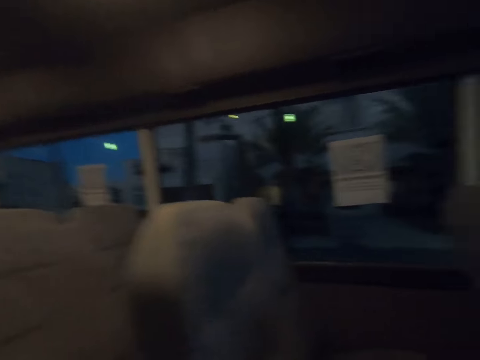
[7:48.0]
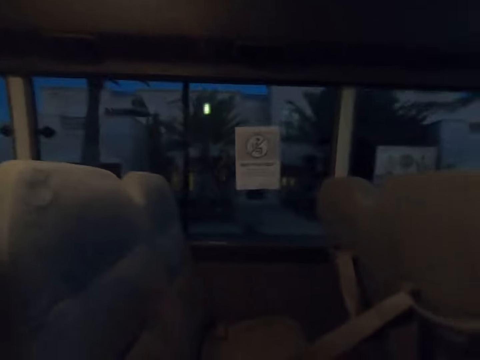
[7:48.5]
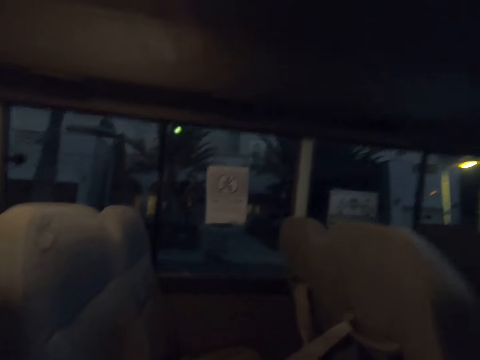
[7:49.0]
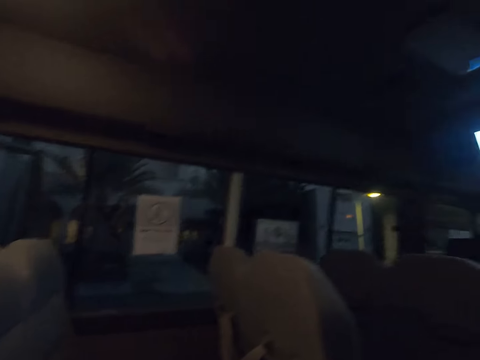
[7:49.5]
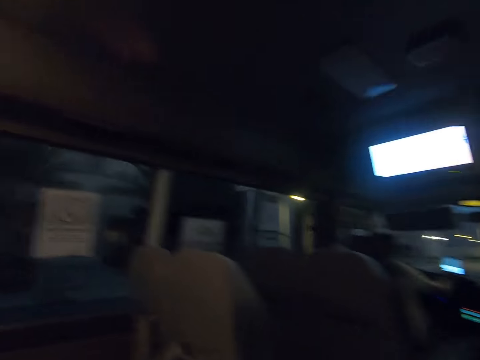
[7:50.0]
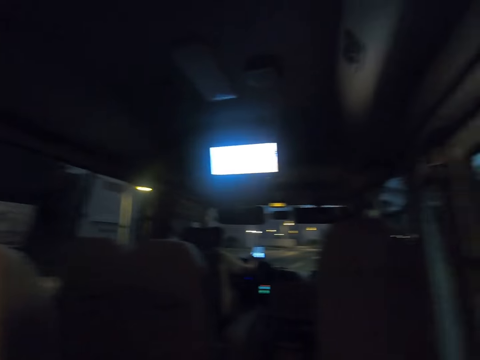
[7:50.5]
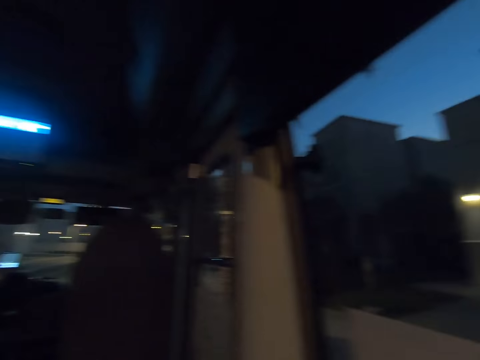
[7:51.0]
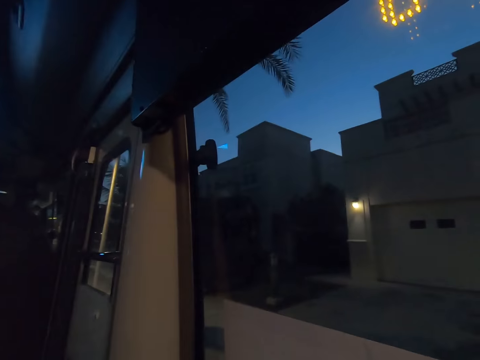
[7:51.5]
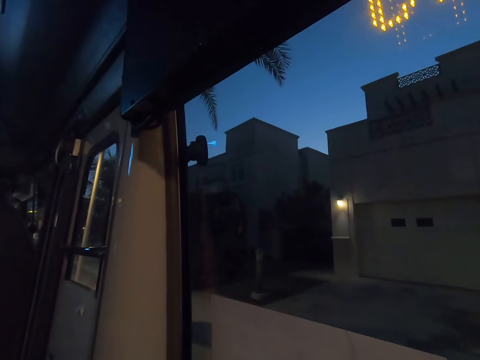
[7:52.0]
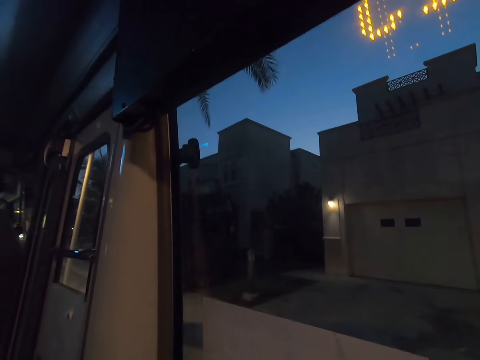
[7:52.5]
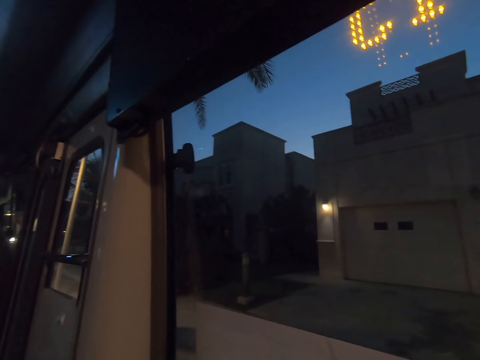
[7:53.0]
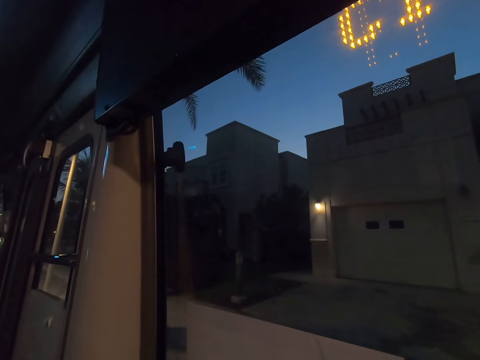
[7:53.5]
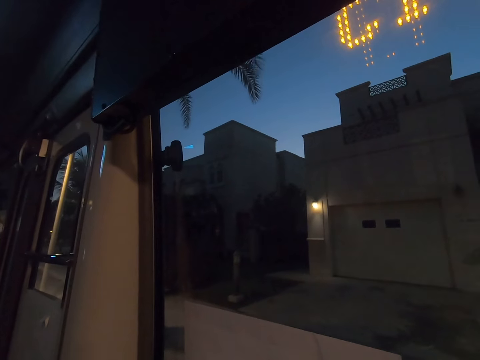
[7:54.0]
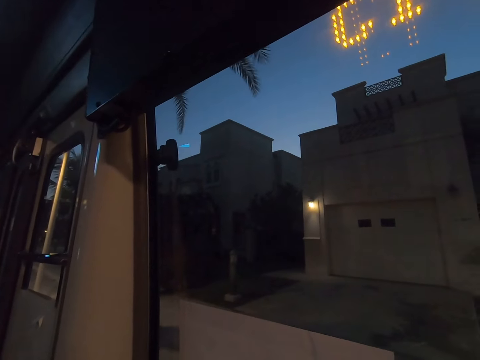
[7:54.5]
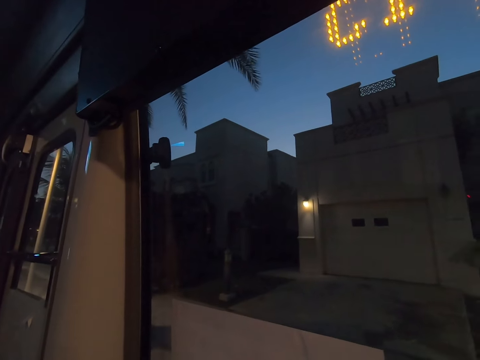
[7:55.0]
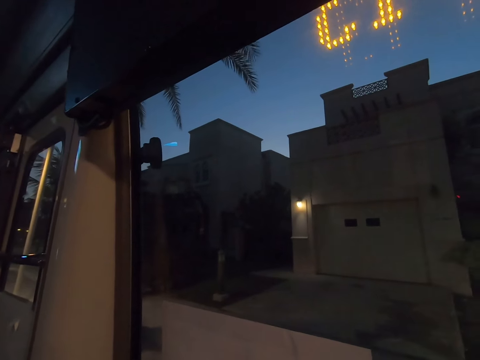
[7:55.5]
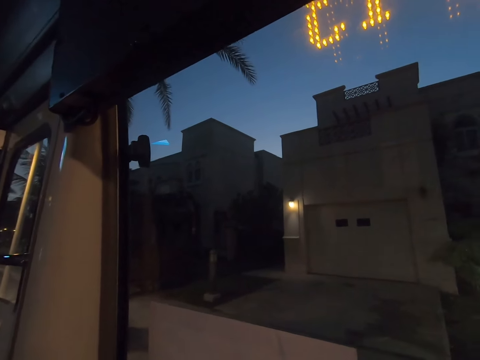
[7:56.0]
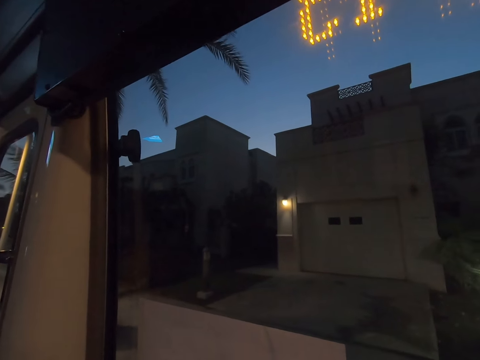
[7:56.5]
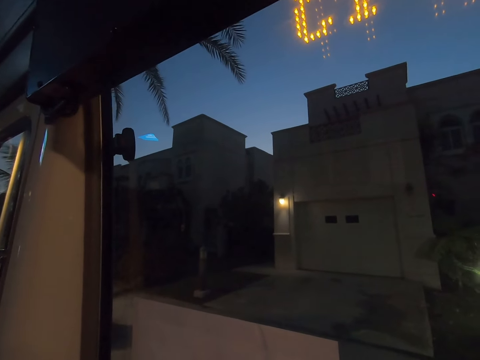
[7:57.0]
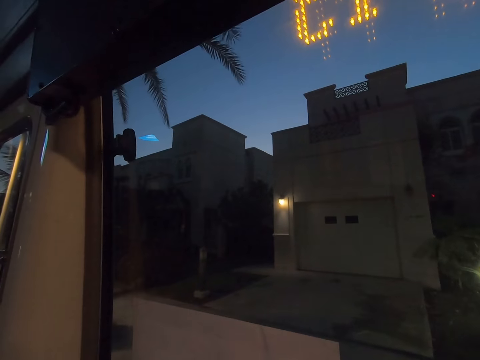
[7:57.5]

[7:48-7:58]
A man stops the bus. The camera wearer looks around the road.

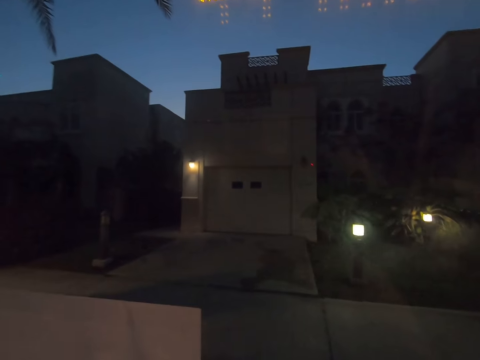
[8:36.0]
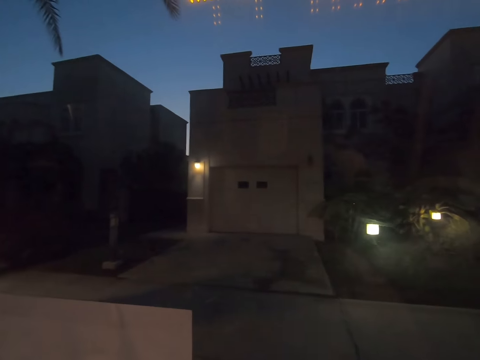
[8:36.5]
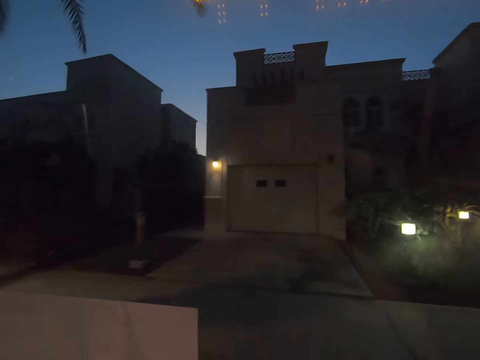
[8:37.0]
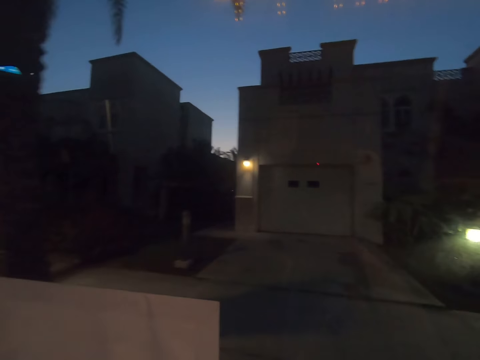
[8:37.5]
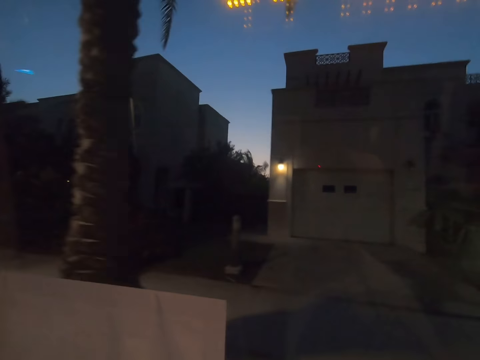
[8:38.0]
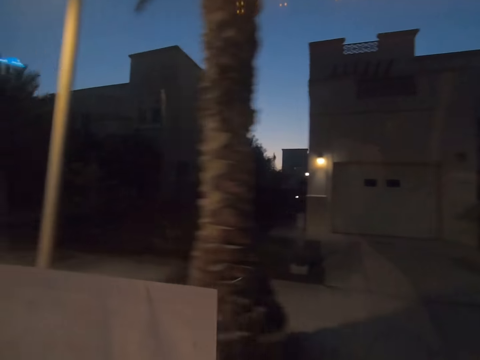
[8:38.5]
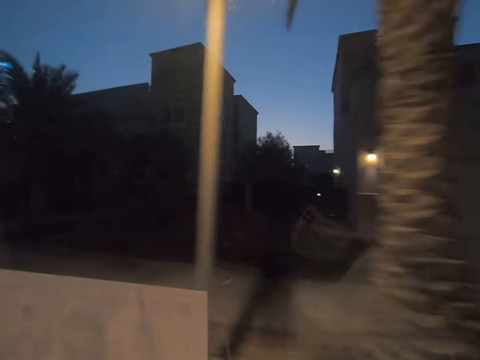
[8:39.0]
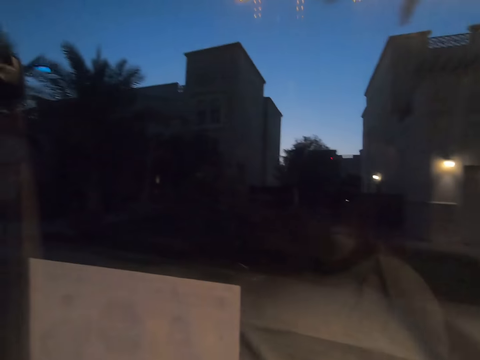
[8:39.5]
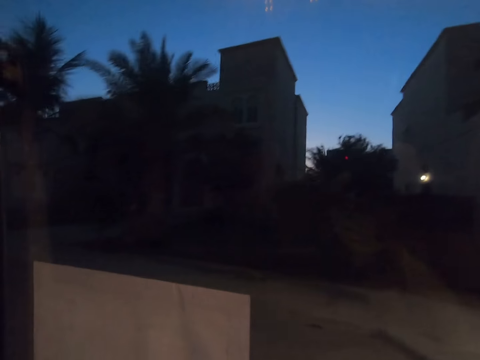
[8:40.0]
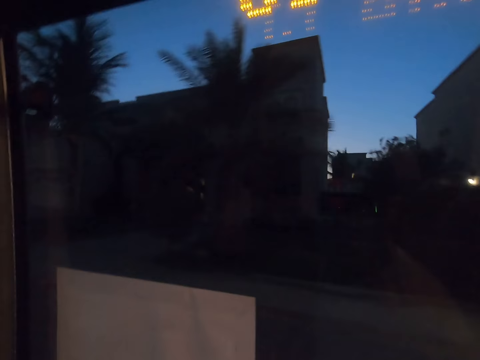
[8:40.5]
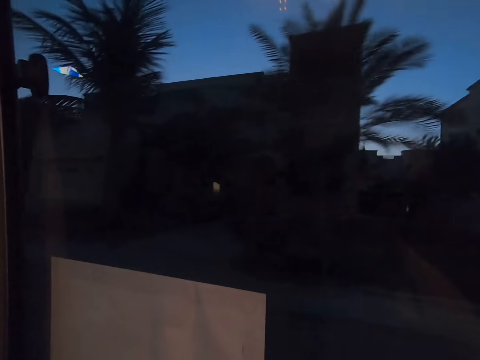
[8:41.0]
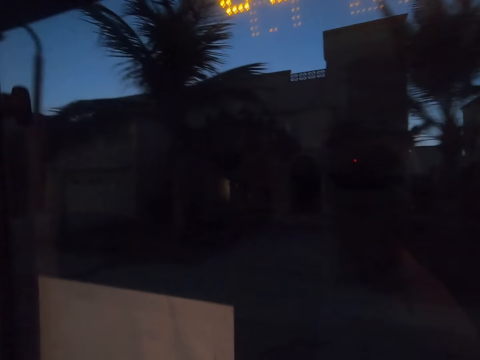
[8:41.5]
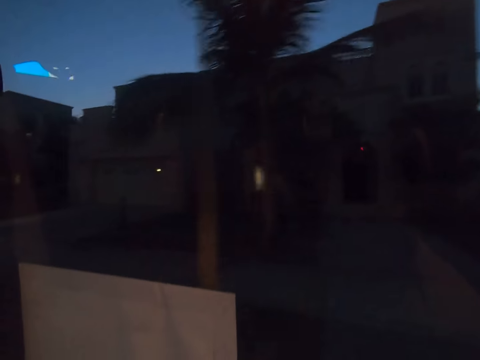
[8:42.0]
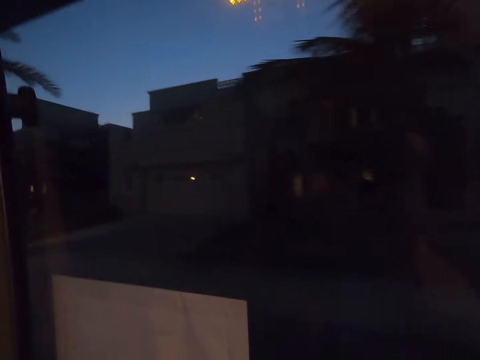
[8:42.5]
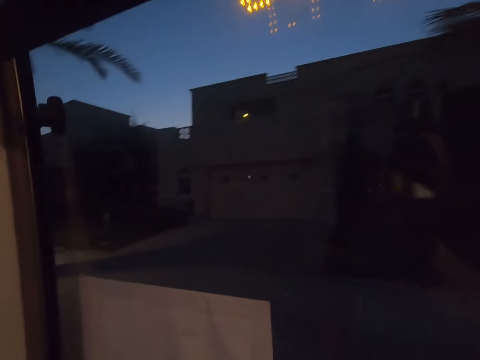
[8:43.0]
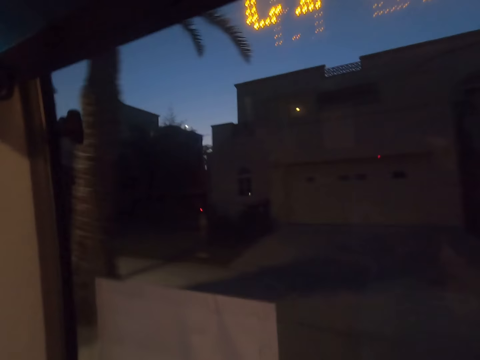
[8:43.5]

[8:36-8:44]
A man drives the bus. The camera wearer looks around the road.

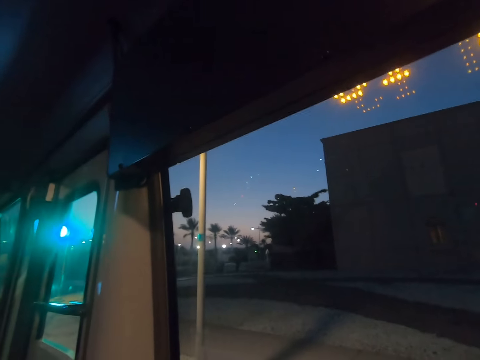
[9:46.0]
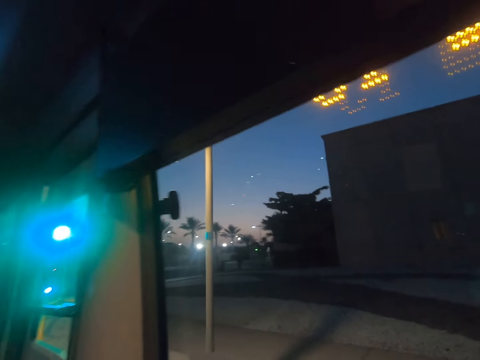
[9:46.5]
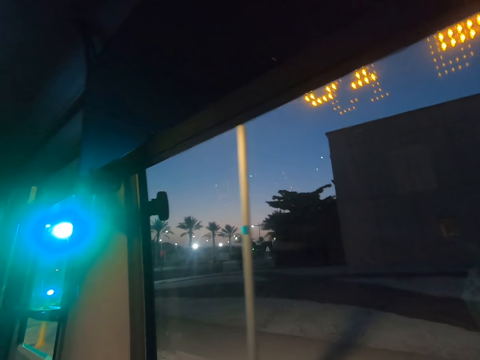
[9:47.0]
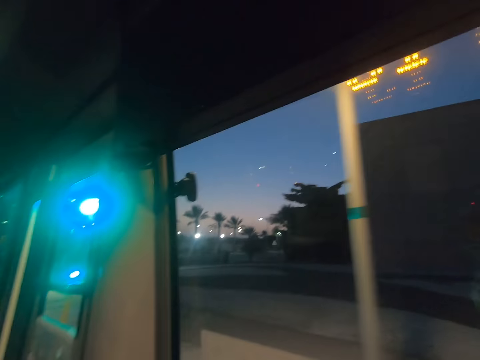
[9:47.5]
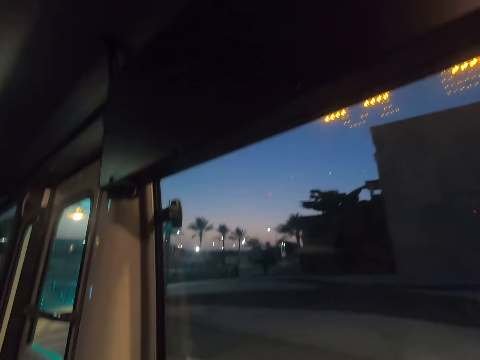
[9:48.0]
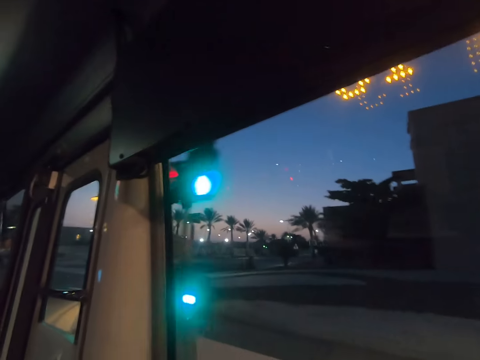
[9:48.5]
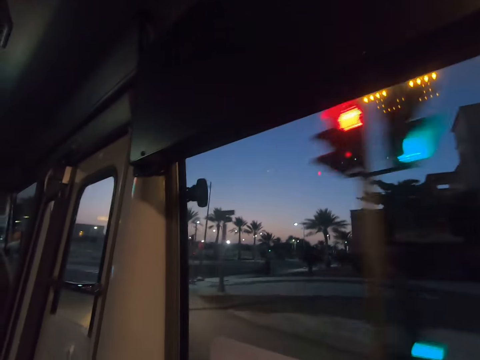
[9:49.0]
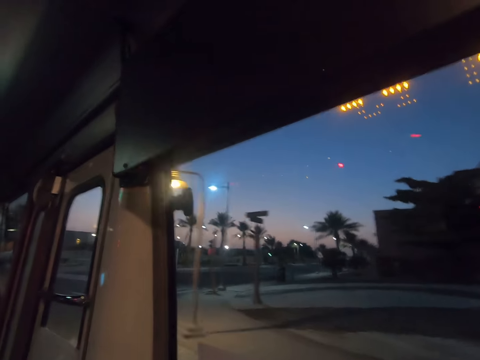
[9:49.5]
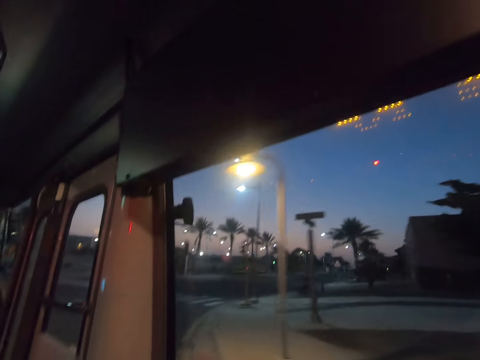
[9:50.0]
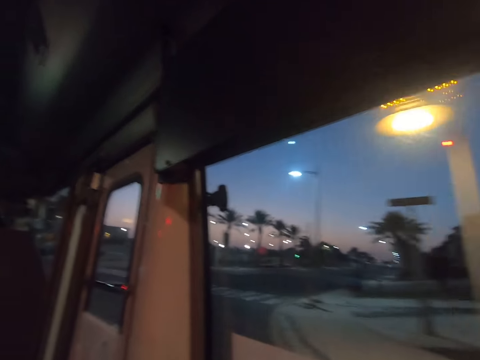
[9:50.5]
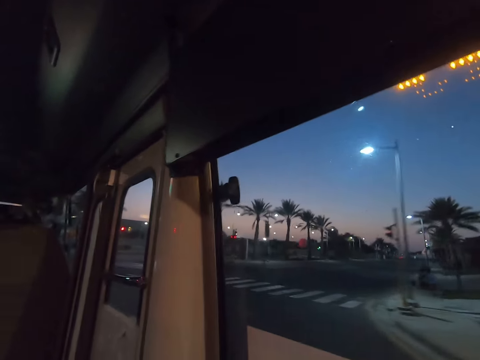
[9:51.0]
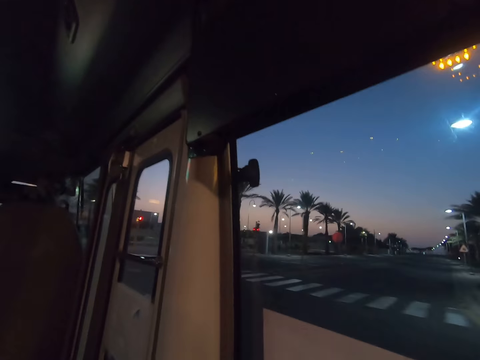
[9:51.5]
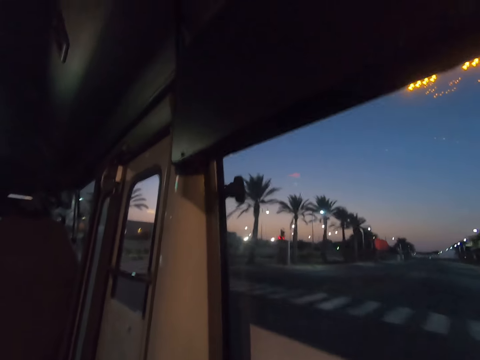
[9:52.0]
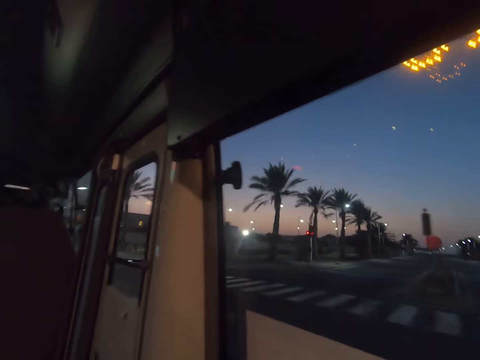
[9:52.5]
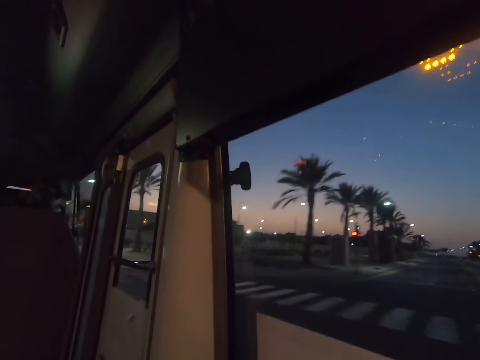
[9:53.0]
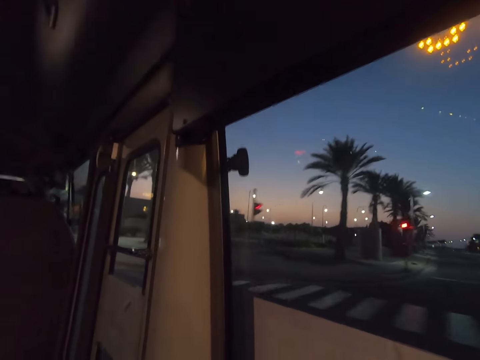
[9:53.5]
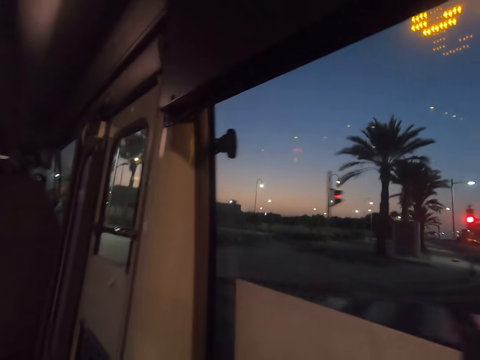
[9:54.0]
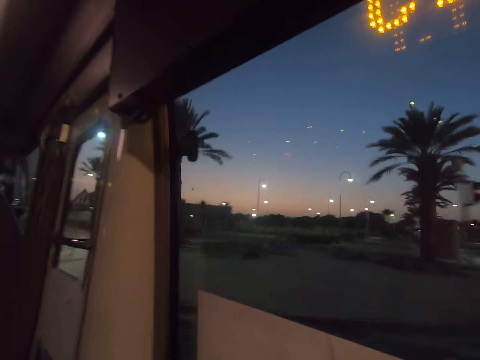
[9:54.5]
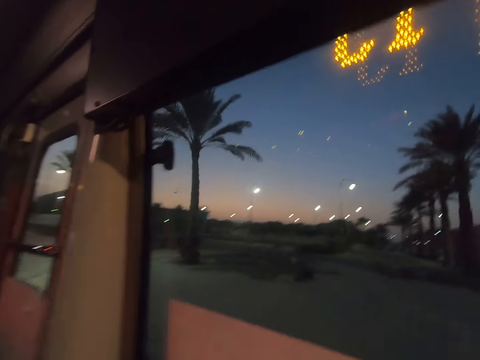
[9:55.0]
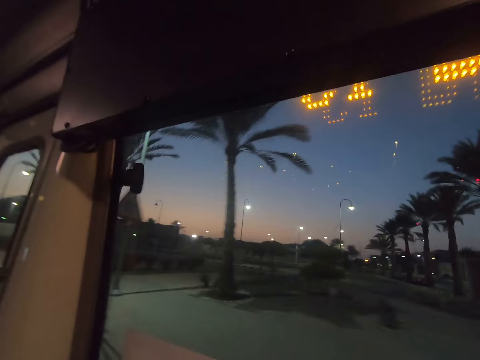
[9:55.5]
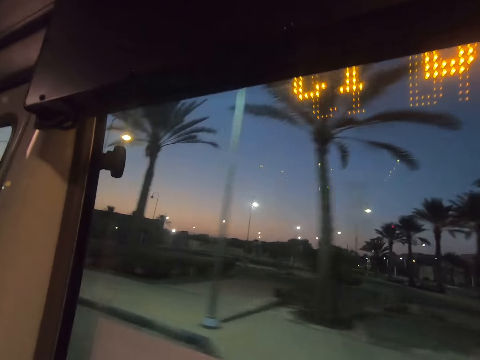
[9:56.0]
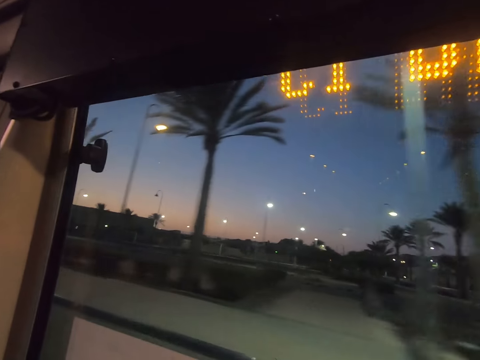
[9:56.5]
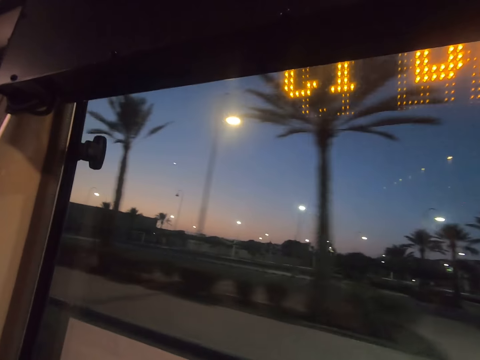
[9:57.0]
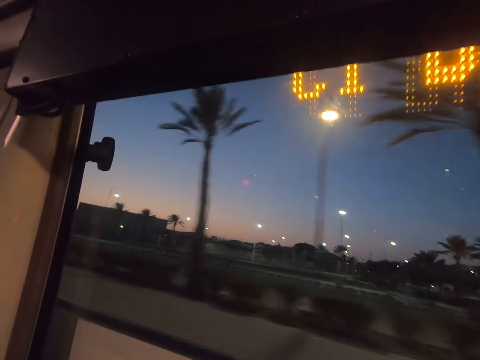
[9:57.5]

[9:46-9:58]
A man drives the bus. The camera wearer looks around the road.
